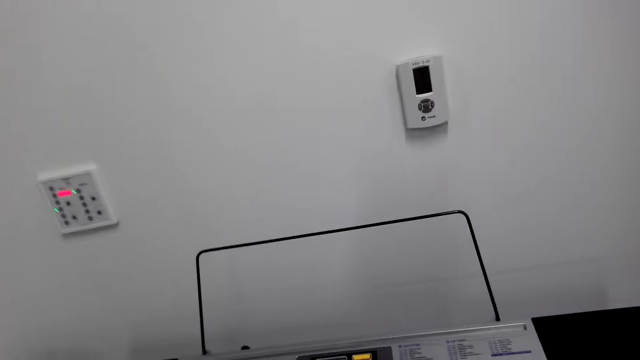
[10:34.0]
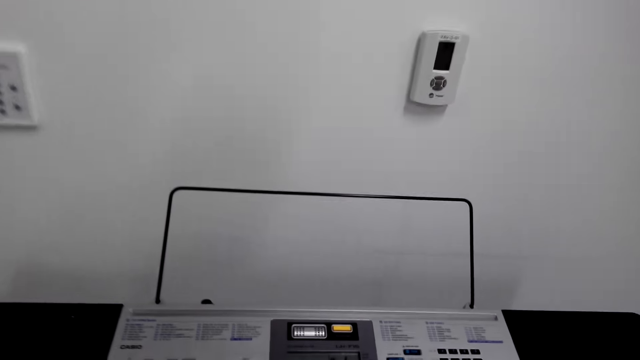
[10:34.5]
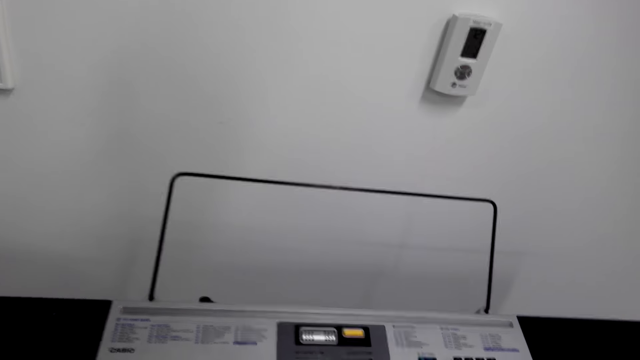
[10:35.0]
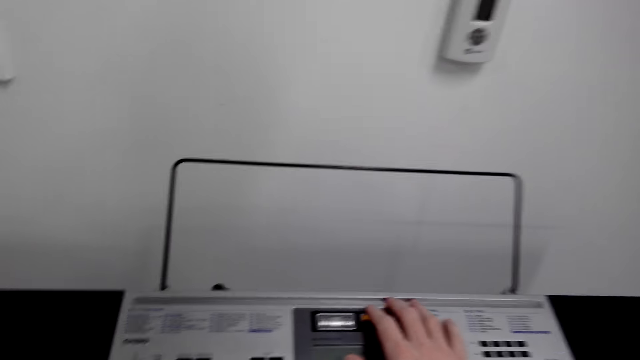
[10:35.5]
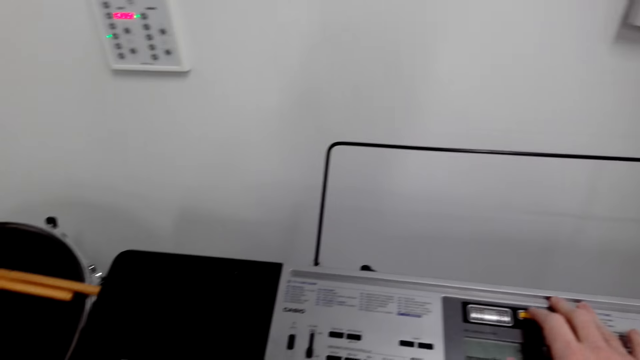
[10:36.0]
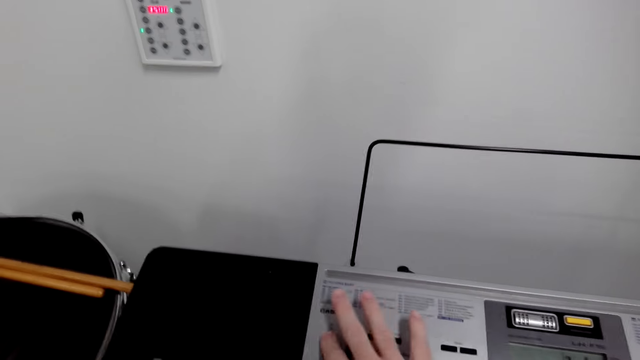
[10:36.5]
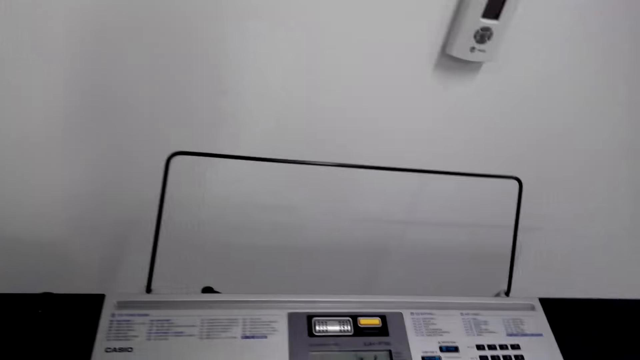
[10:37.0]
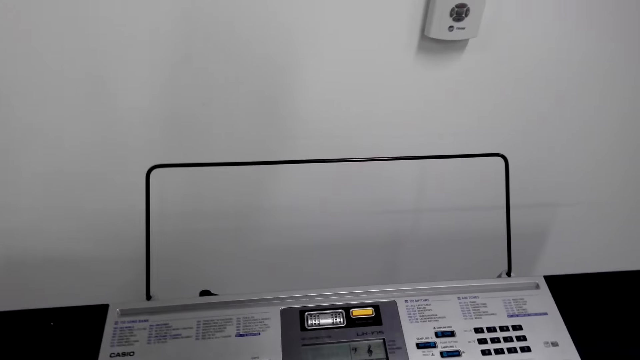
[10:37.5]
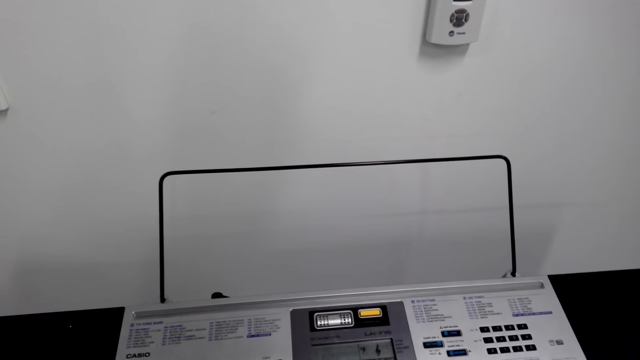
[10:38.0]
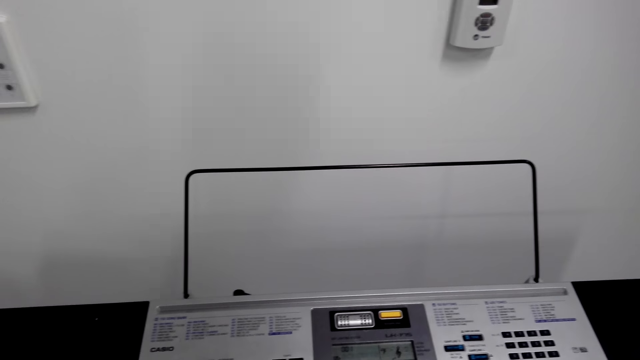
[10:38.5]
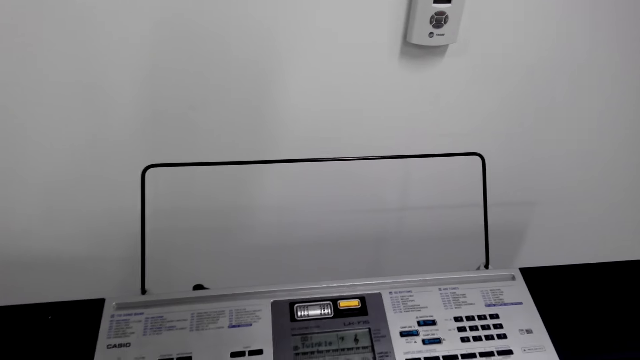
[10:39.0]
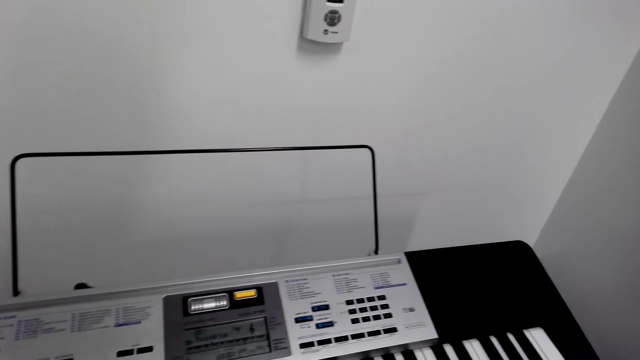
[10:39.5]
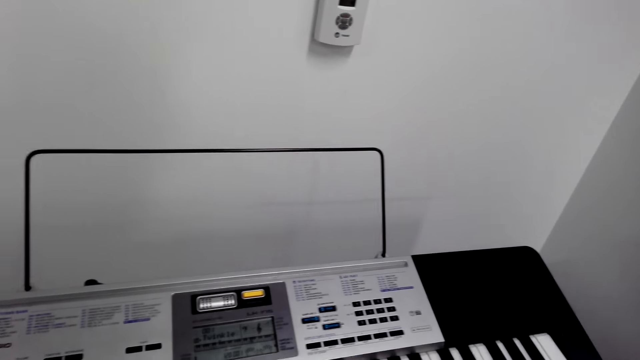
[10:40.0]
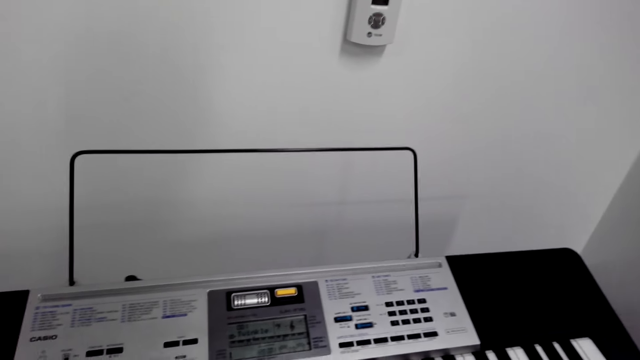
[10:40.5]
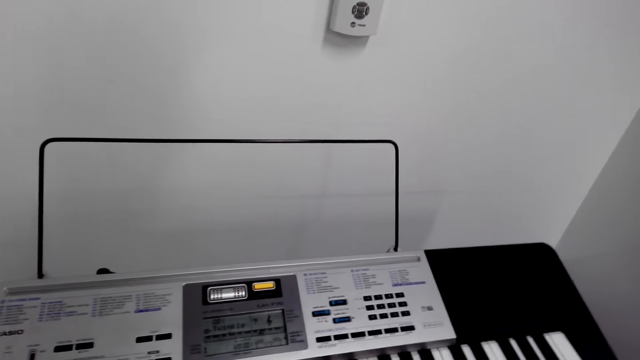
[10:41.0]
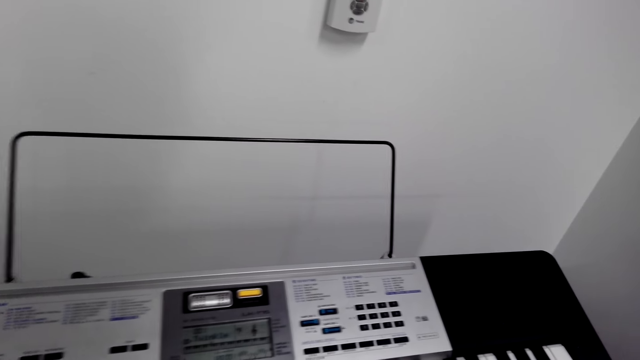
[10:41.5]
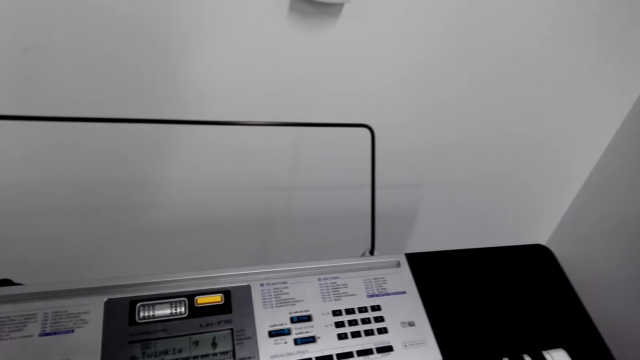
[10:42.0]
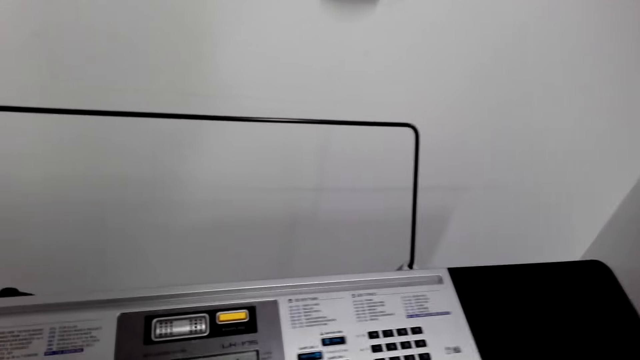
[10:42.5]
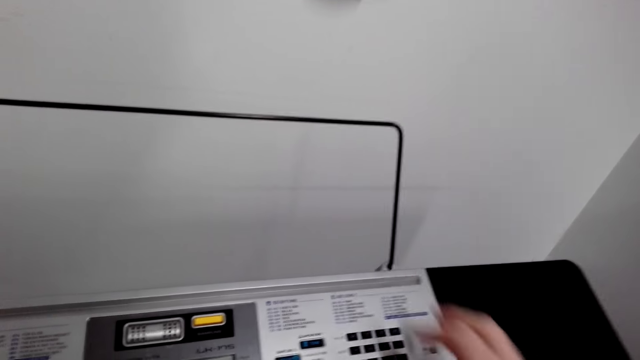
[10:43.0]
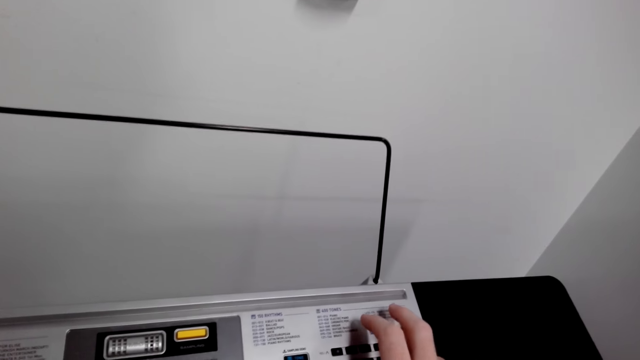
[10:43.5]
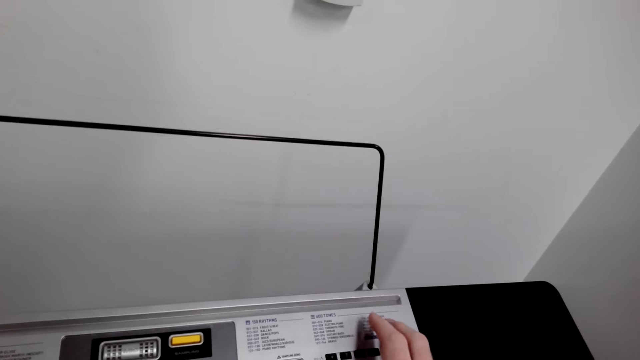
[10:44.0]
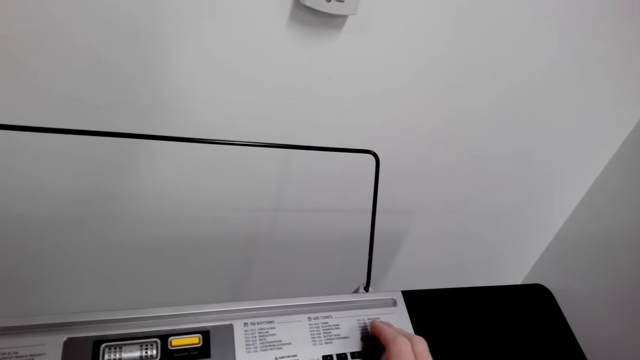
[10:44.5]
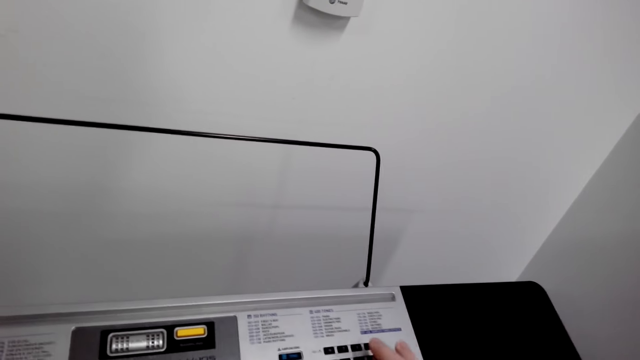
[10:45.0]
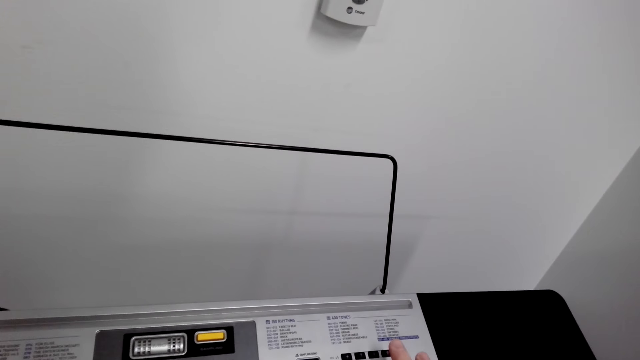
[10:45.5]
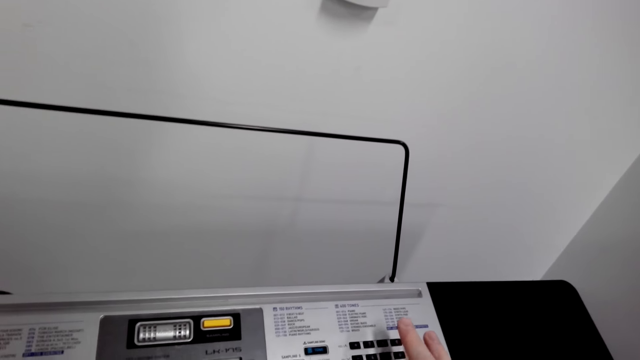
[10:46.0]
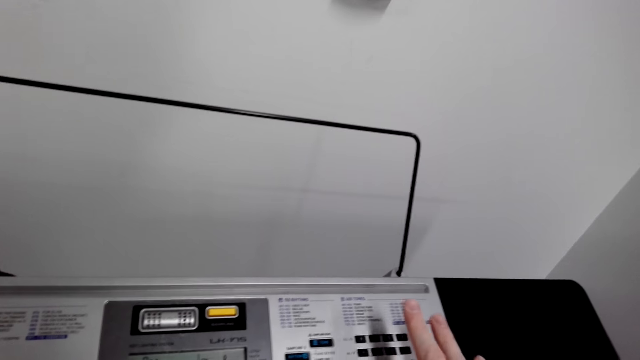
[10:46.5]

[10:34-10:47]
The camera wearer operates the piano. They press the keyboard. They press the keyboard again. They look around. They play the piano. They operate the piano.

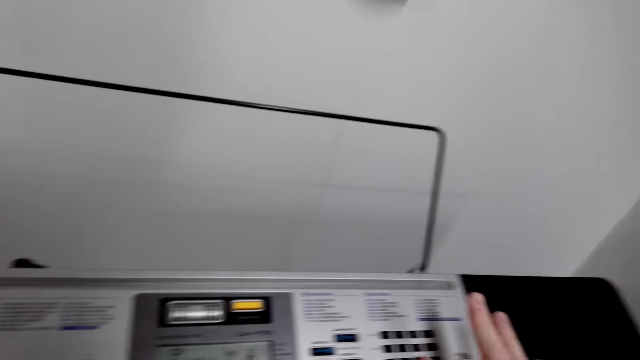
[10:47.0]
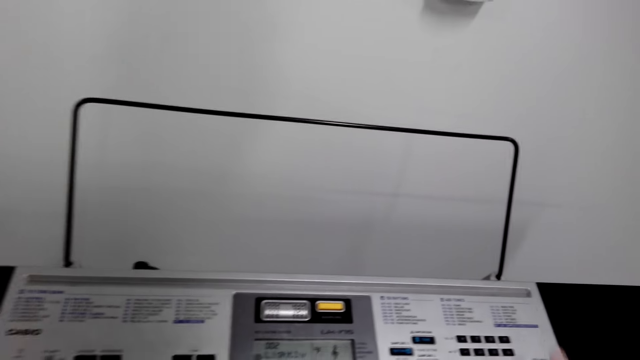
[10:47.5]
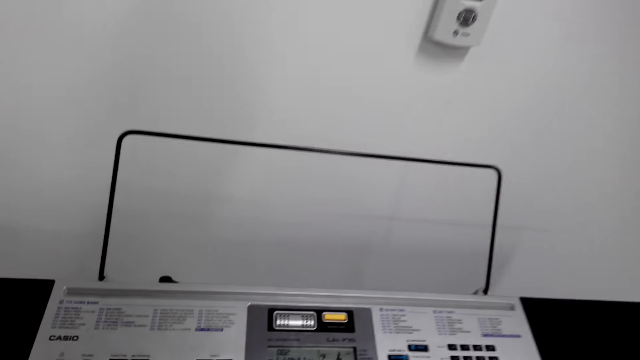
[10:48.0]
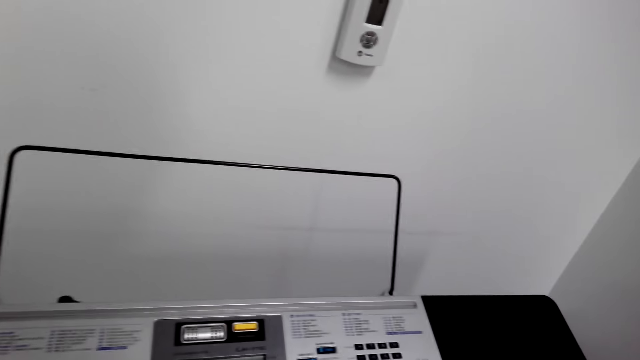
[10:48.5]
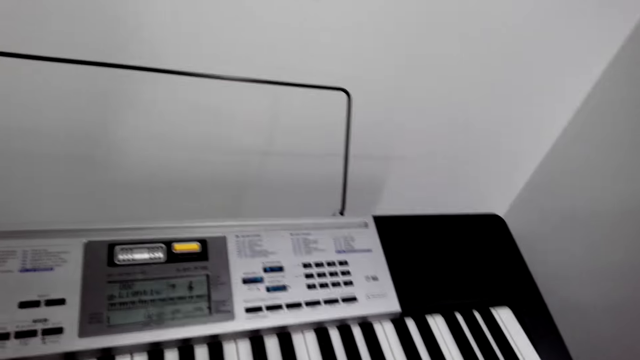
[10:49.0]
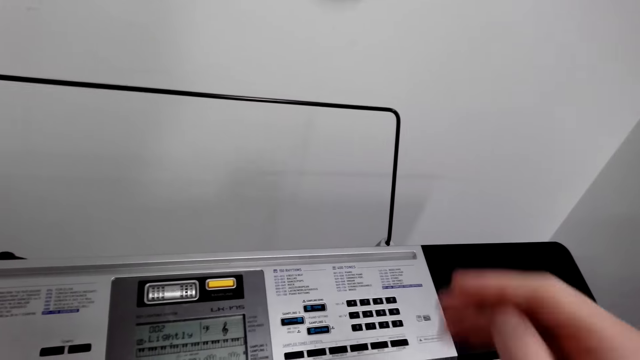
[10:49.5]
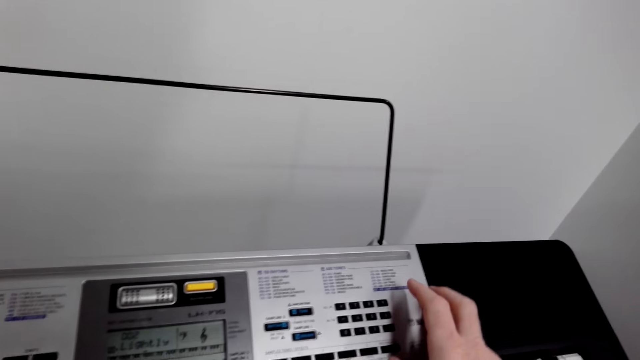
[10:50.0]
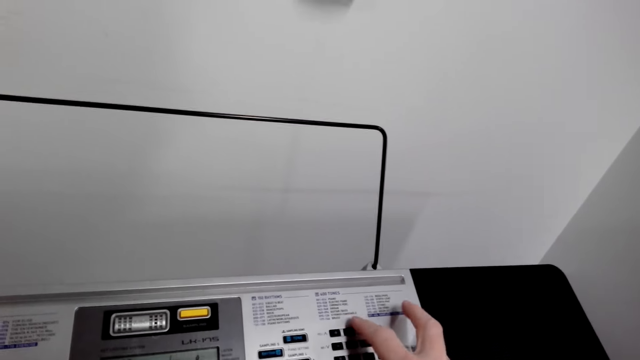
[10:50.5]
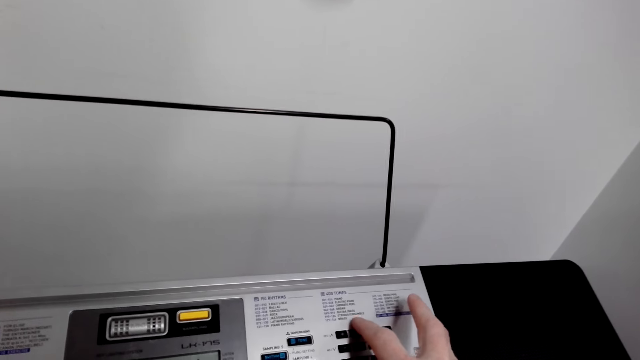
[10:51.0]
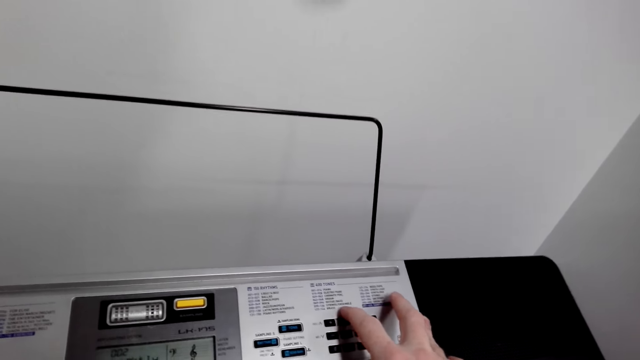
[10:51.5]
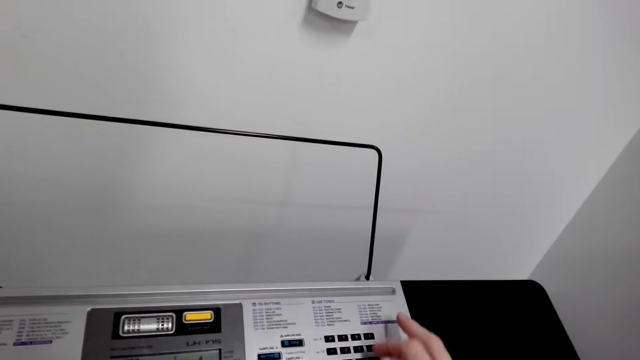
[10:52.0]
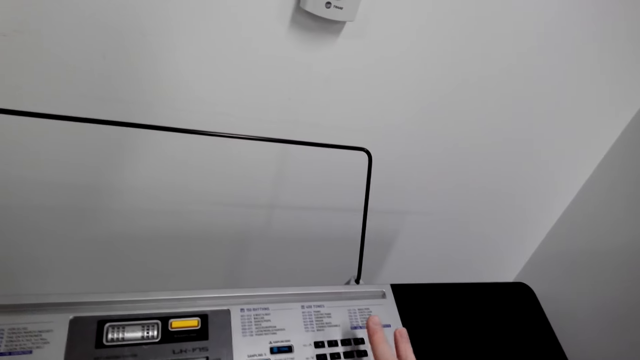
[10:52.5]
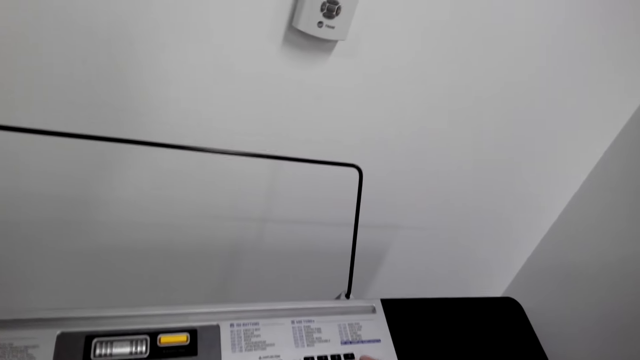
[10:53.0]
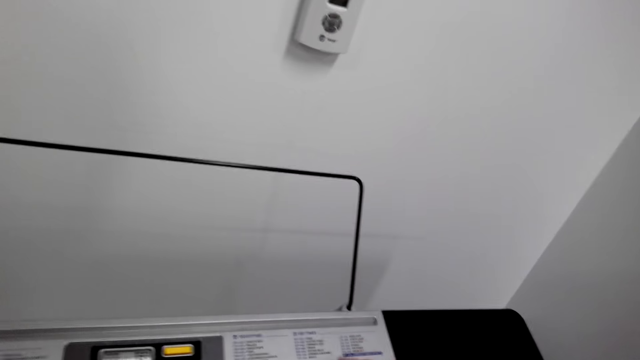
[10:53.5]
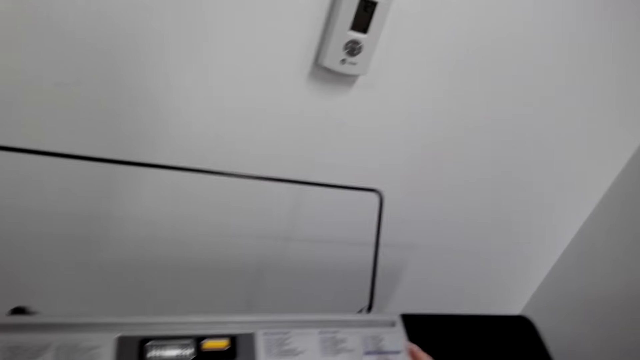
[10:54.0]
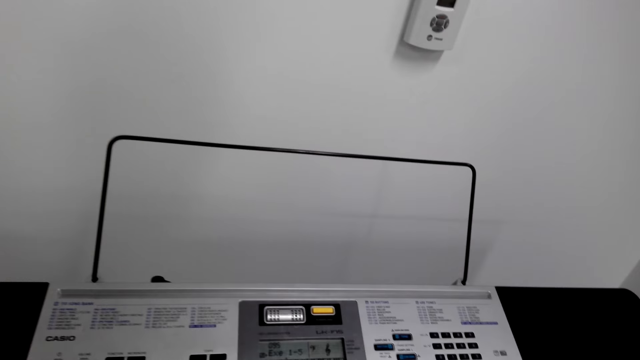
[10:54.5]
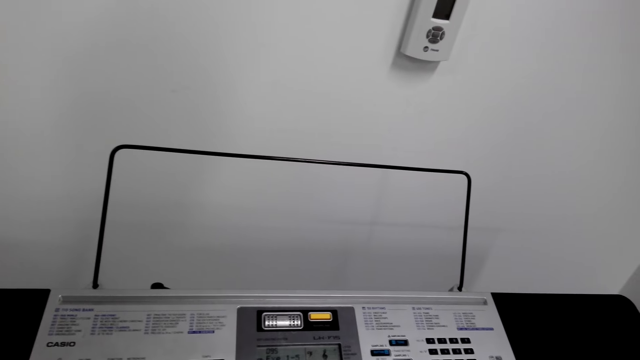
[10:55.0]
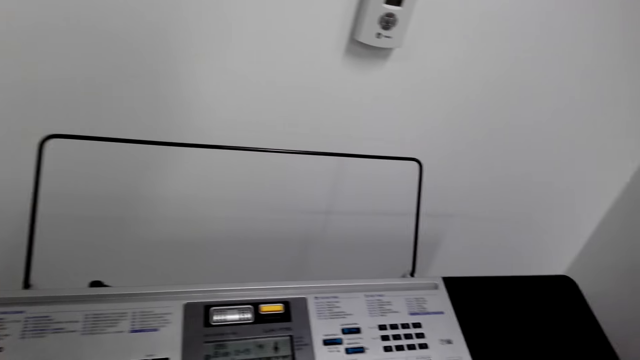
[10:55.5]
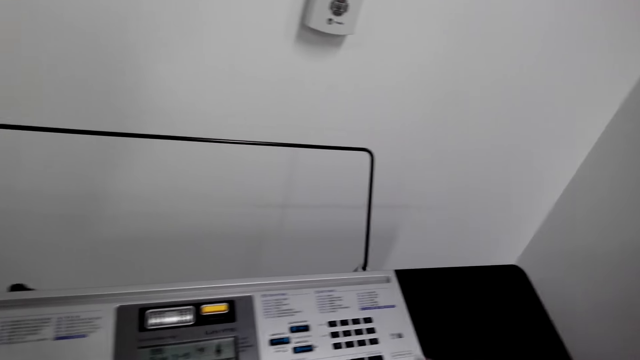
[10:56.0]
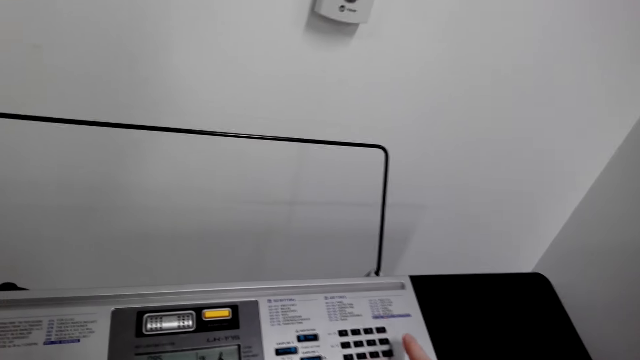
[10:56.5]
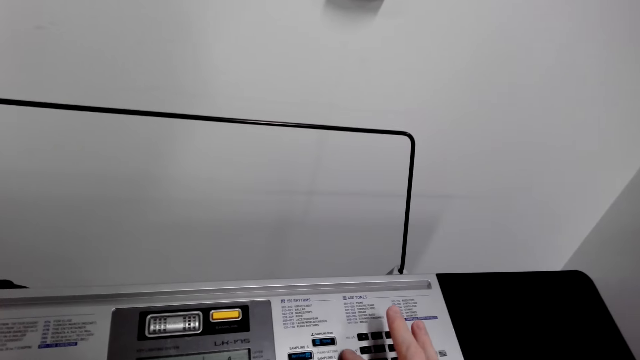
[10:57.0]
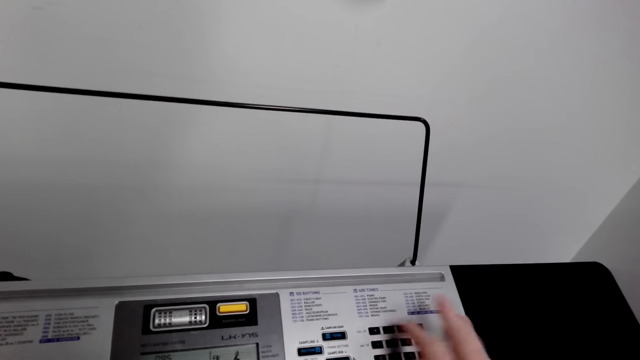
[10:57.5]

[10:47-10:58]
The camera wearer plays a piano. They look around. They operate the piano. They play the piano. They operate the piano.
